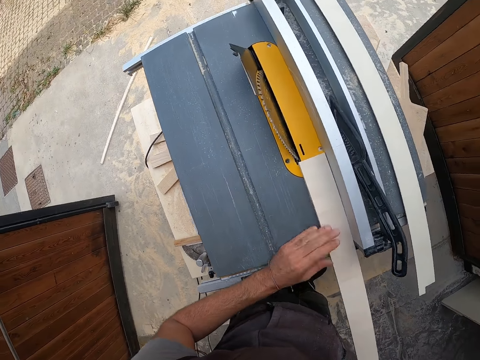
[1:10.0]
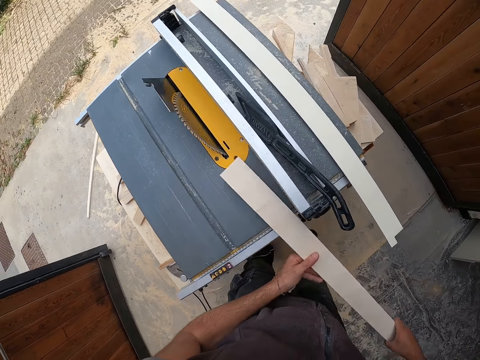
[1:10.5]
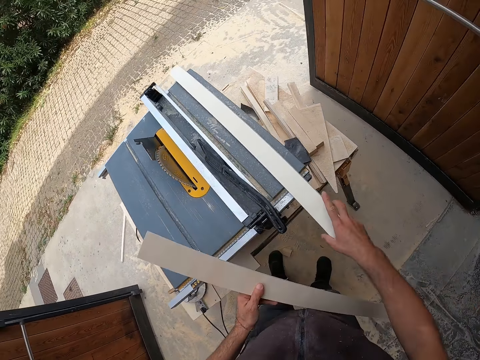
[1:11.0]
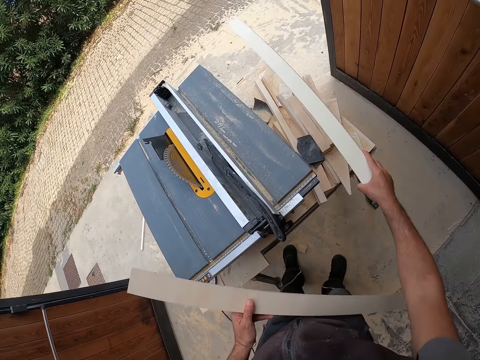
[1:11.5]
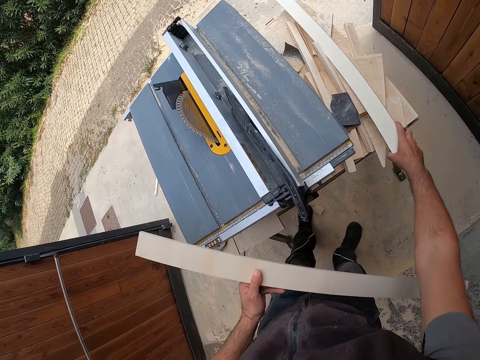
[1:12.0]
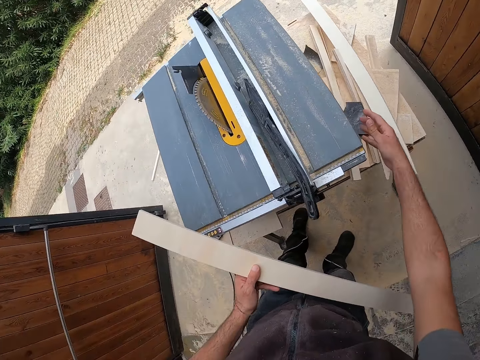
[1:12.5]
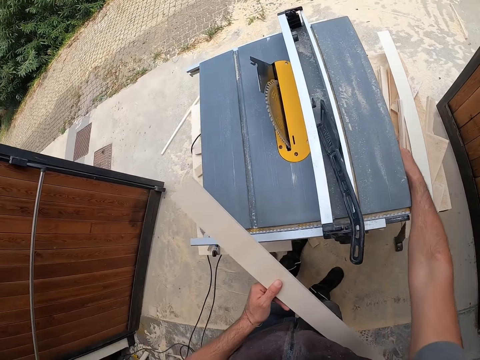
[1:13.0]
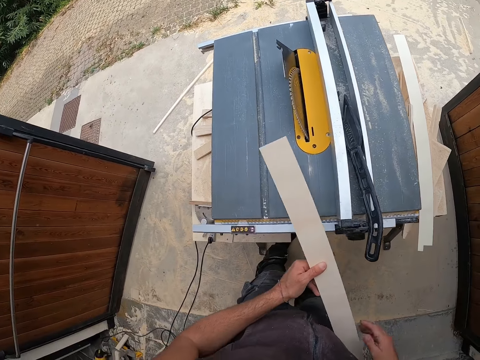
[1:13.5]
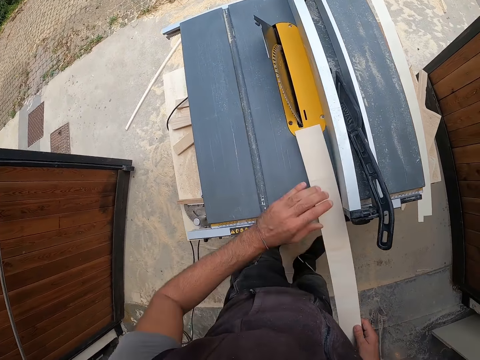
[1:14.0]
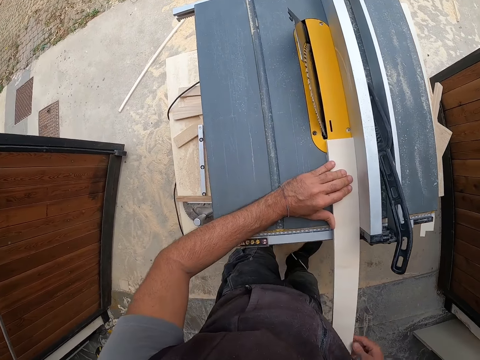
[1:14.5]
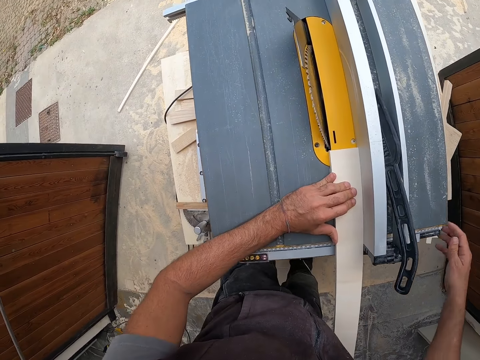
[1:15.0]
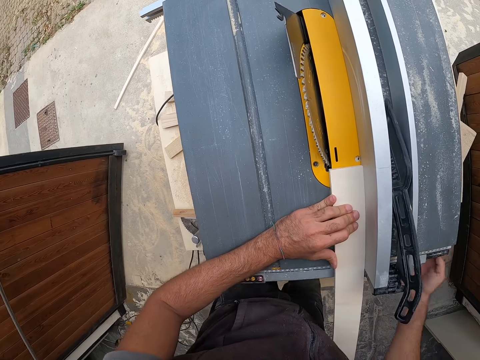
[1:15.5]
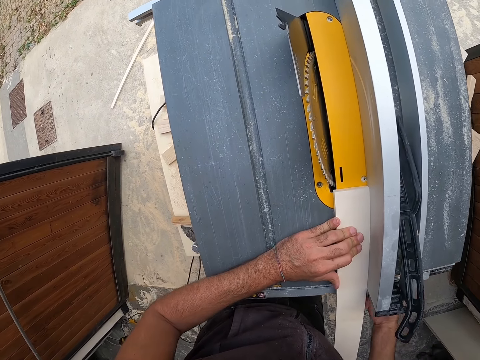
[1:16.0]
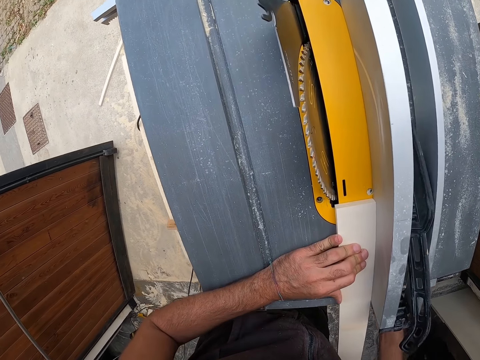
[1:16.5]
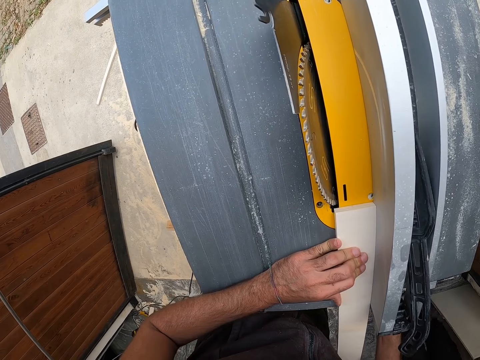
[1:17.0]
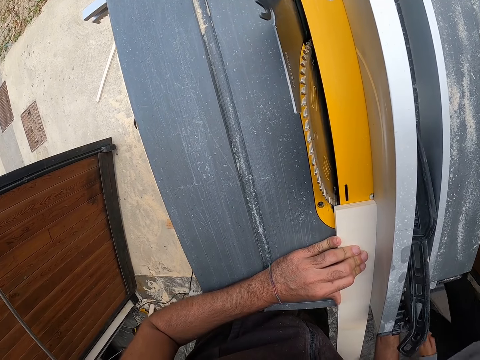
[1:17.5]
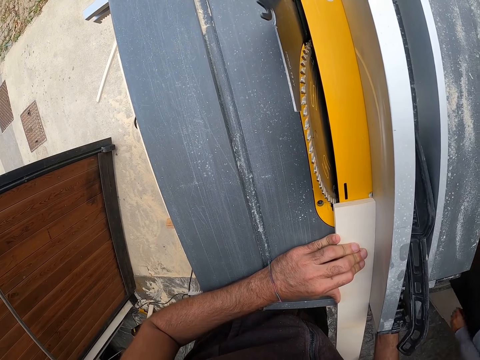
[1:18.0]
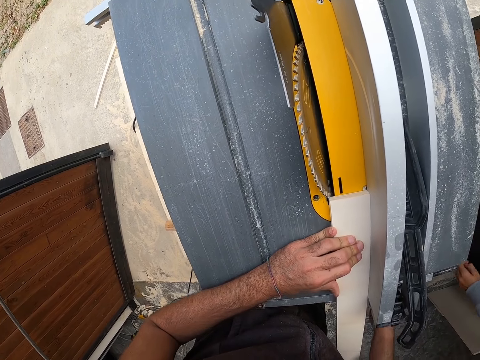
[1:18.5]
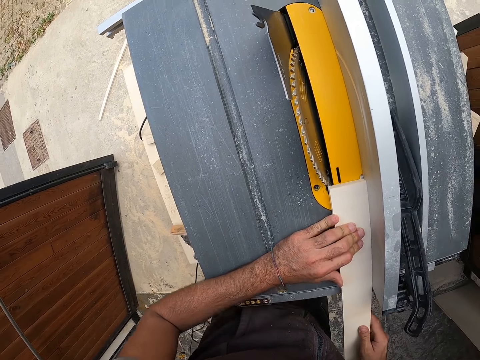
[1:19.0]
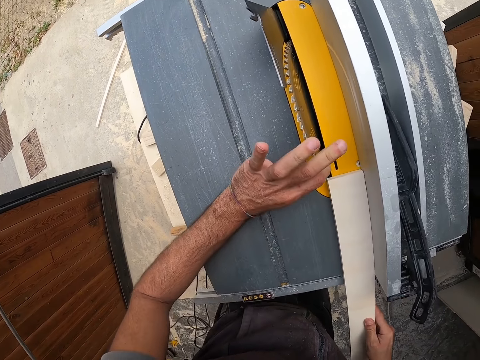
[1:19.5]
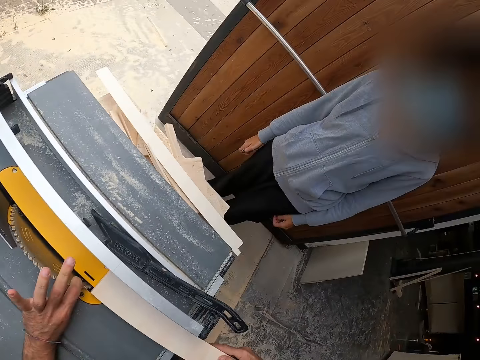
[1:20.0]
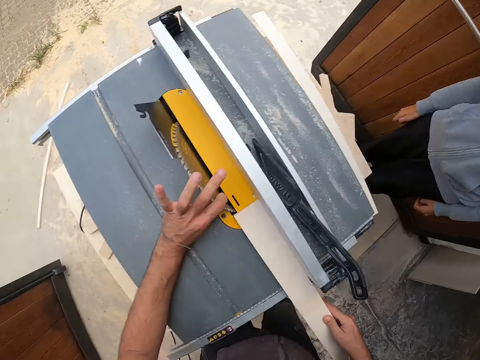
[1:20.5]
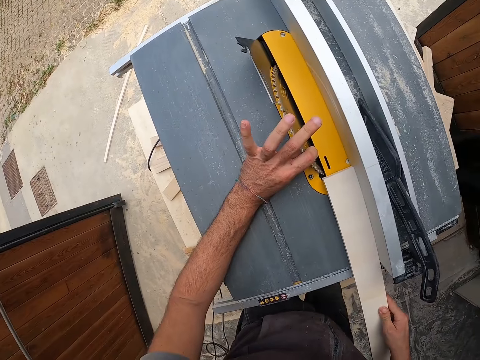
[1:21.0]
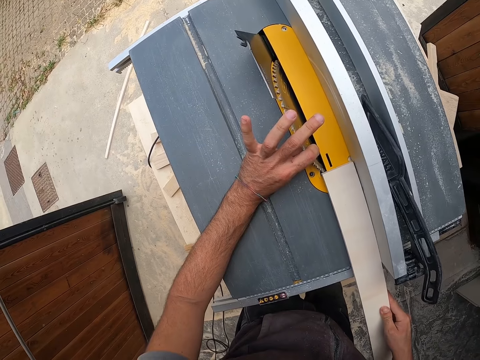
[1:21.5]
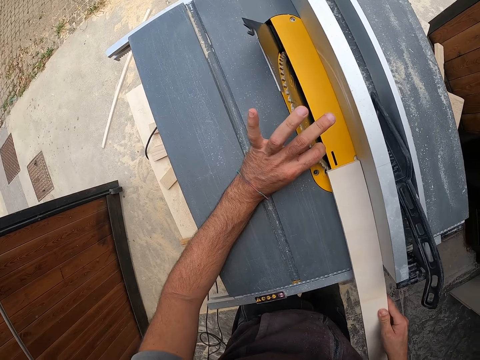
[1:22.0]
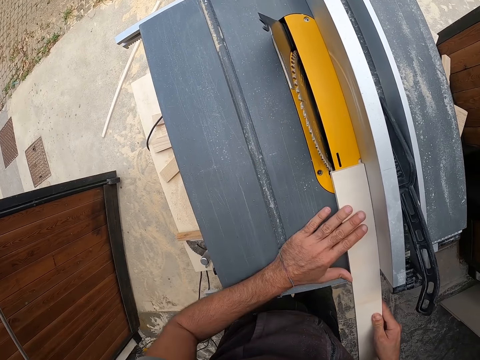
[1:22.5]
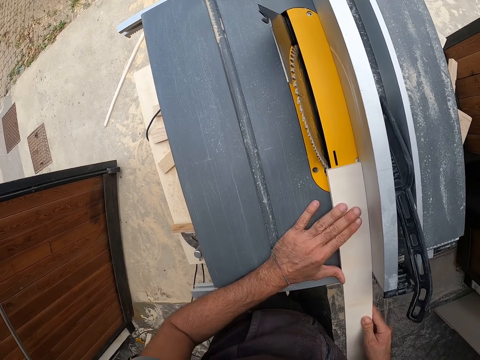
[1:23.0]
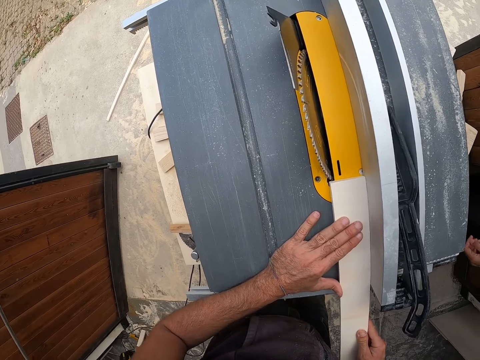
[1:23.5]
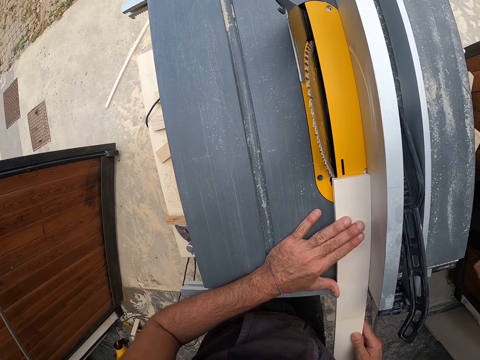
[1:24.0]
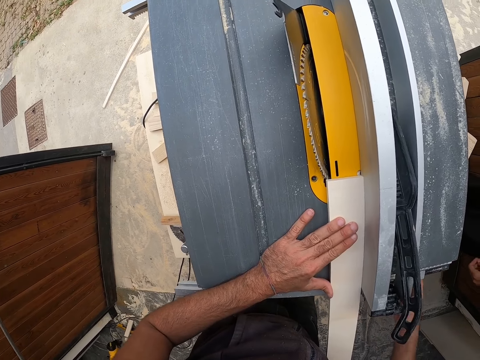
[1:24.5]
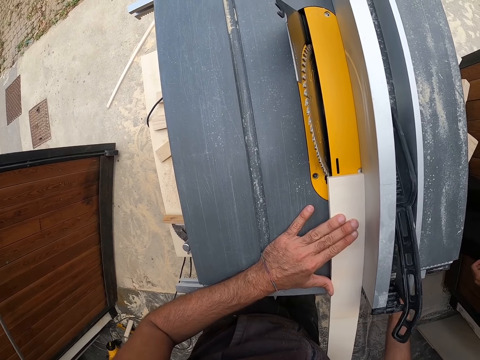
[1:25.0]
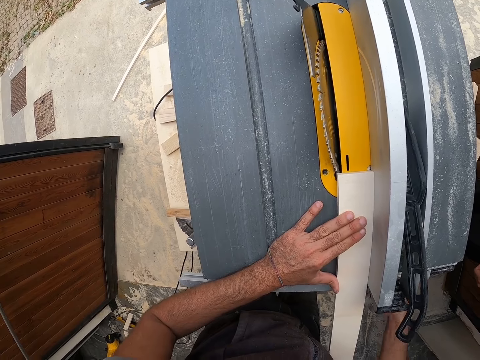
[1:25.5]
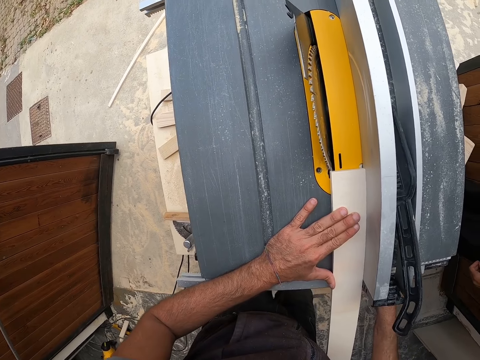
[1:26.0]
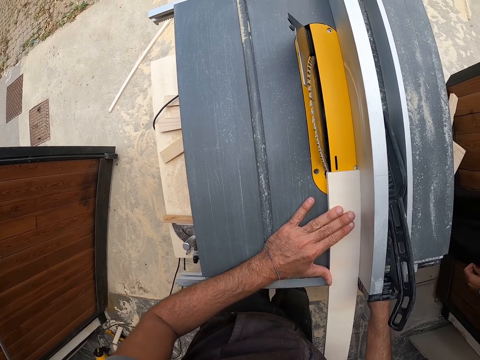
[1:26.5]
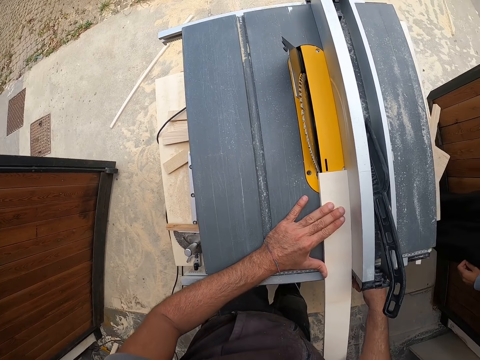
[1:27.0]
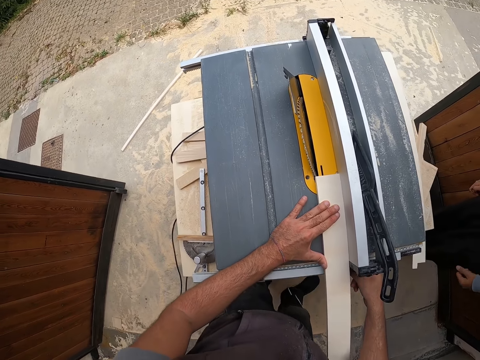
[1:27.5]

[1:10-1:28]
The camera wearer picks up the piece of wood on the table top with his left hand. He picks up the piece of wood on the table top with his right hand. He drops the piece of wood in his right hand on the table. He holds the wood with the right hand. He moves the wood on the table saw. He places the piece of wood on the table insert with his left hand. He touches something with the right hand. He touches a blade of the table saw with his left hand. He holds the piece of wood on the table insert with his right hand. He stares at a man. The camera wearer stares at the wood. He holds the piece of wood on the table insert with his left hand. He raises the blade with the adjustment handle with his right hand. He touches something with the right hand.

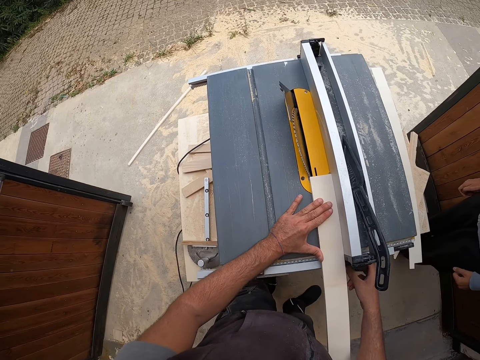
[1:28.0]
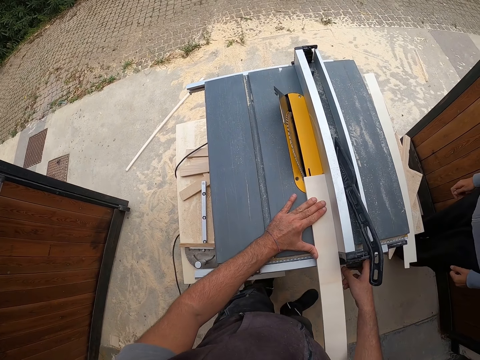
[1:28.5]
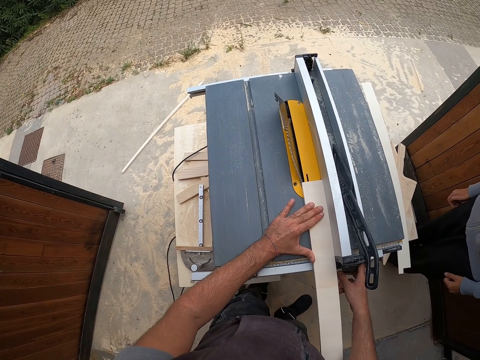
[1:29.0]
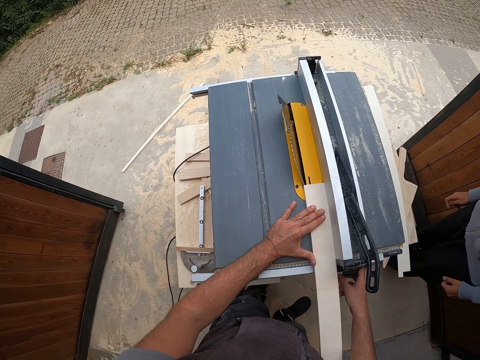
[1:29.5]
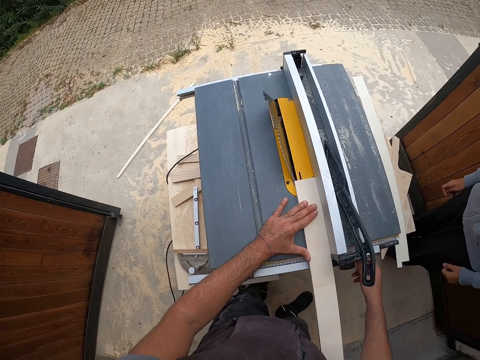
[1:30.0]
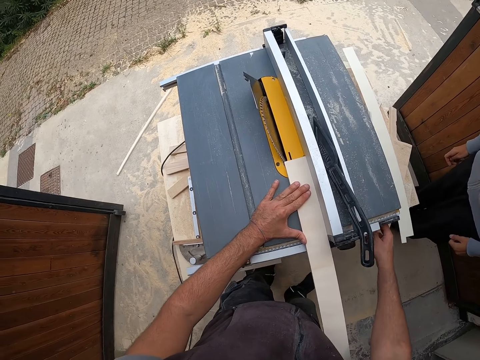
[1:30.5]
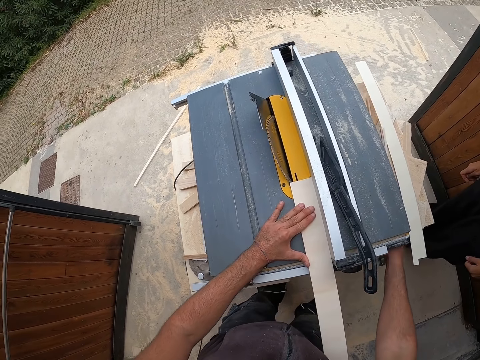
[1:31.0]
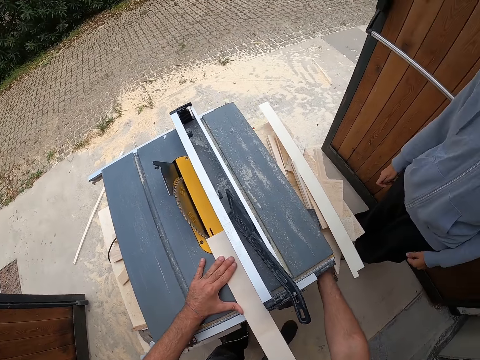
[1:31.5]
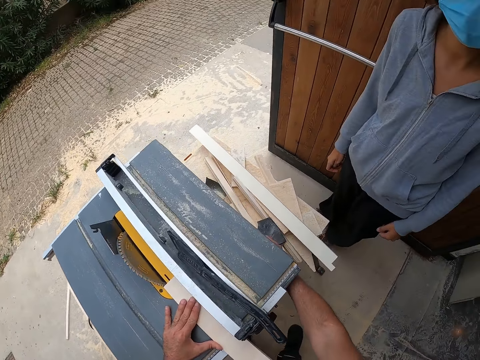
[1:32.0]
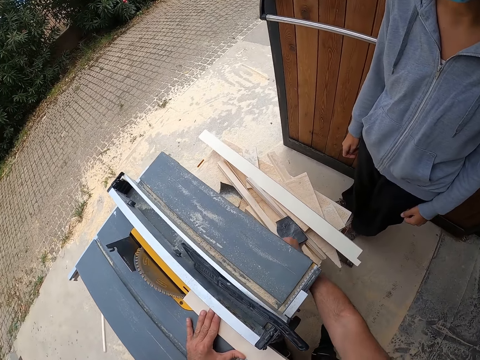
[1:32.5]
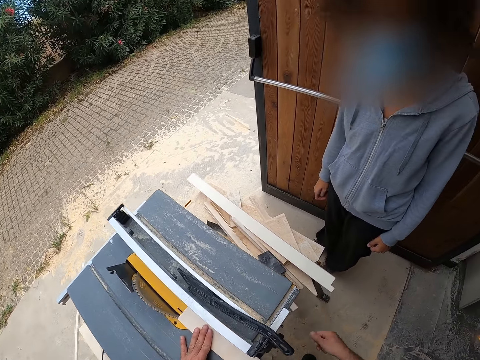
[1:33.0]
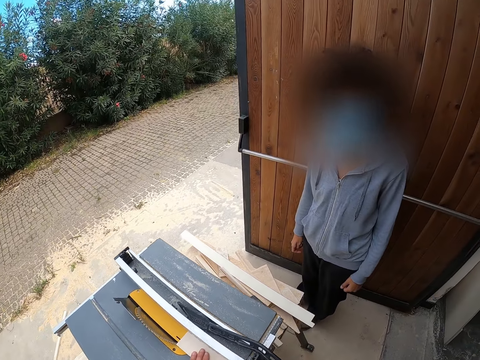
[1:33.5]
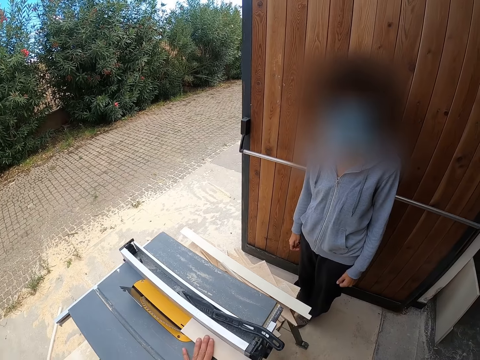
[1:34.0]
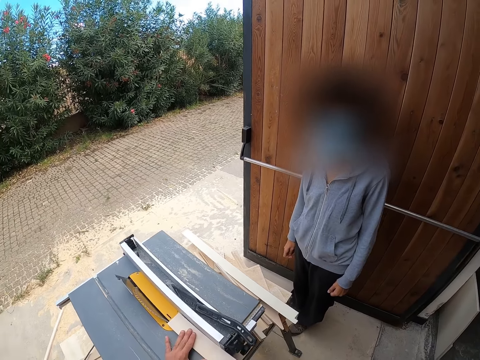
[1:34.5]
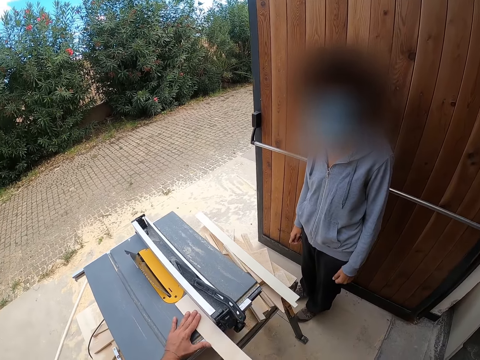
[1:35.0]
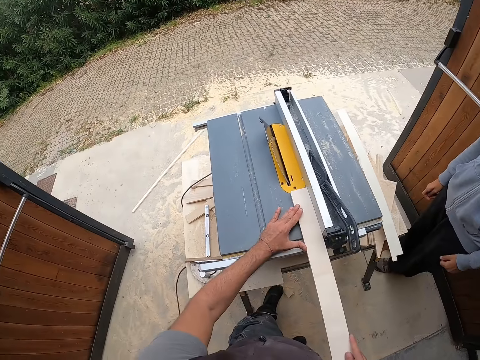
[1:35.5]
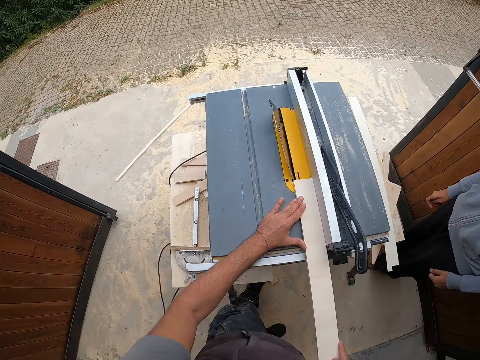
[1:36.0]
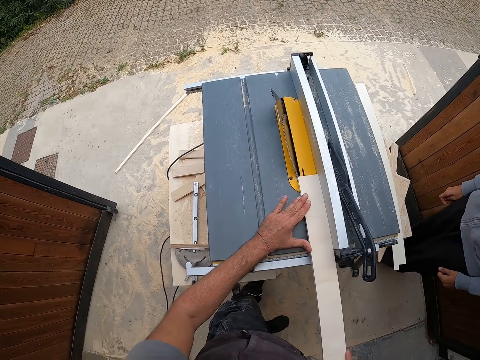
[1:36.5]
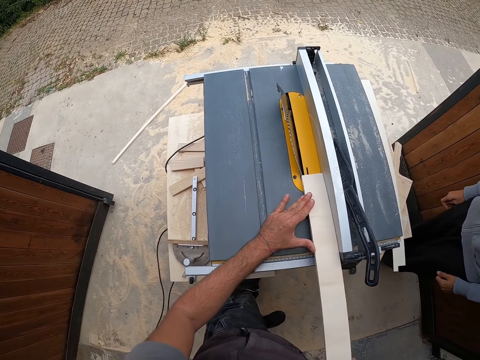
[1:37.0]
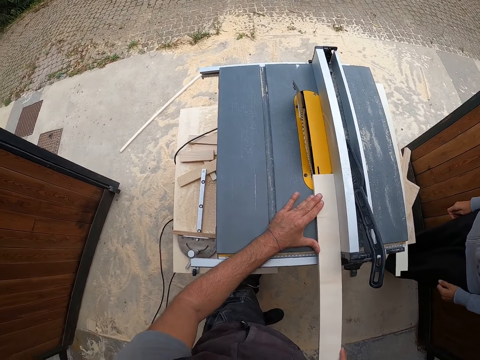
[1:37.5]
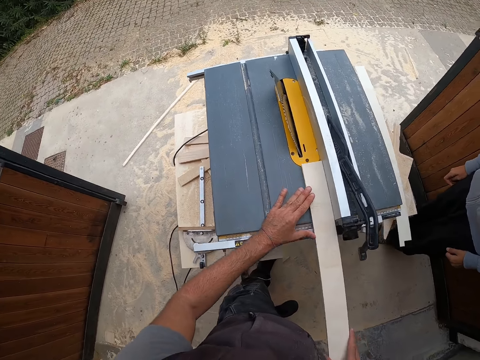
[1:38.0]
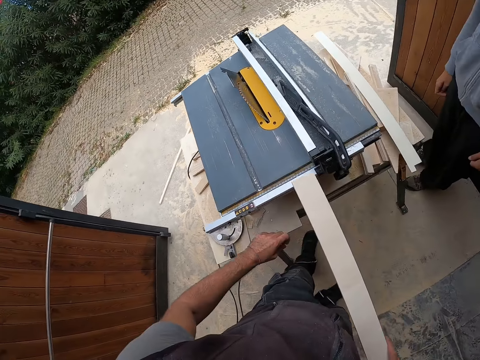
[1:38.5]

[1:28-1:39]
The camera wearer holds the wood with the right hand. They move the wood on the table saw.
